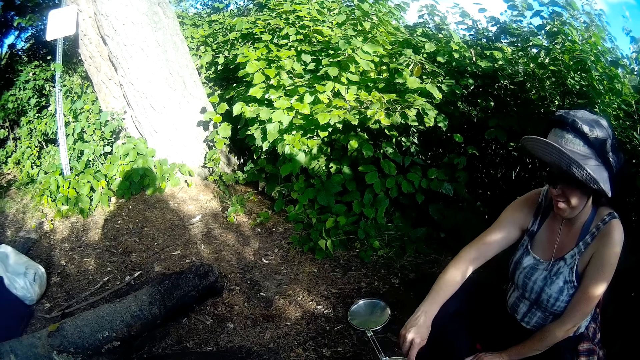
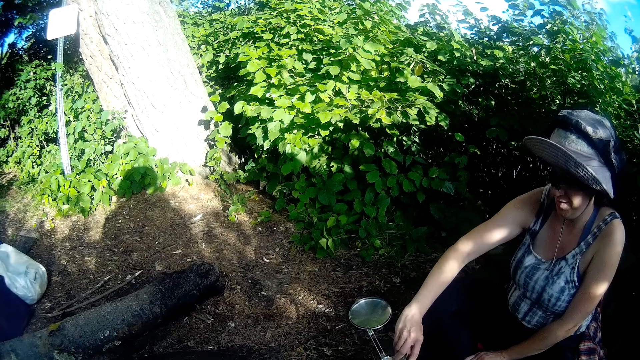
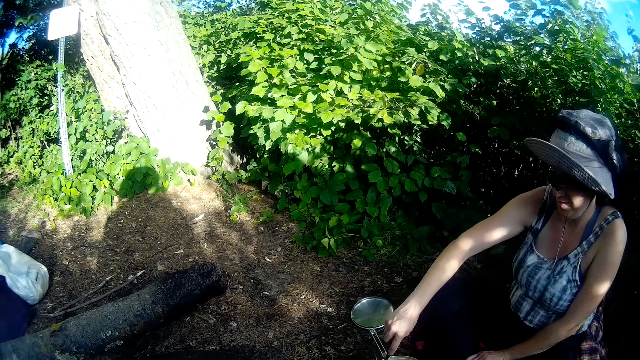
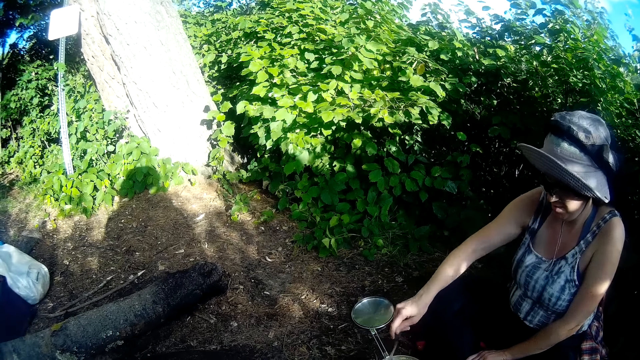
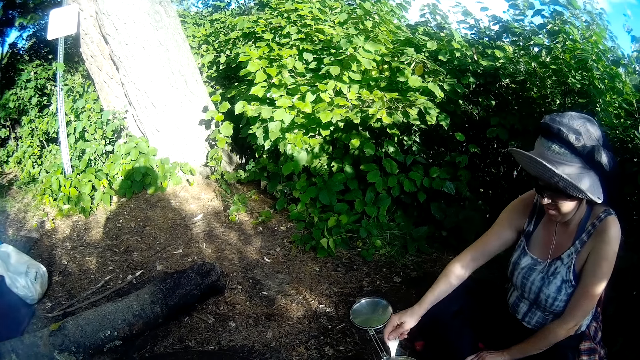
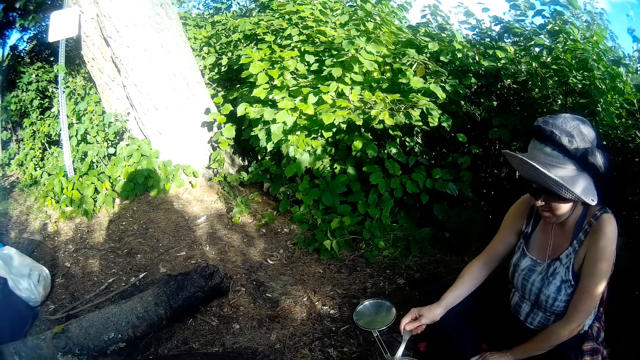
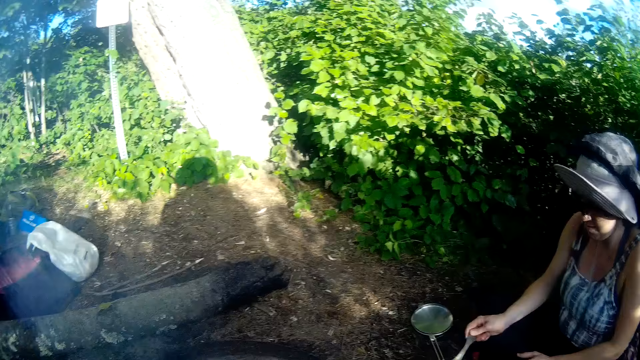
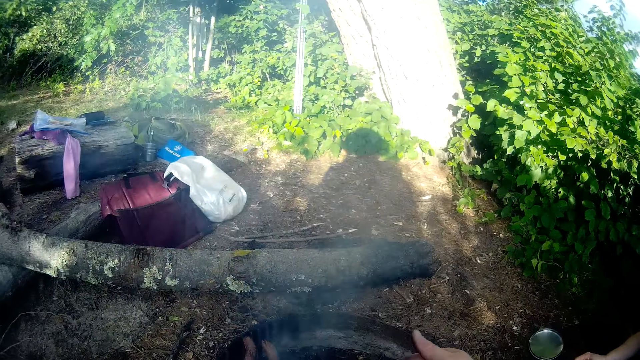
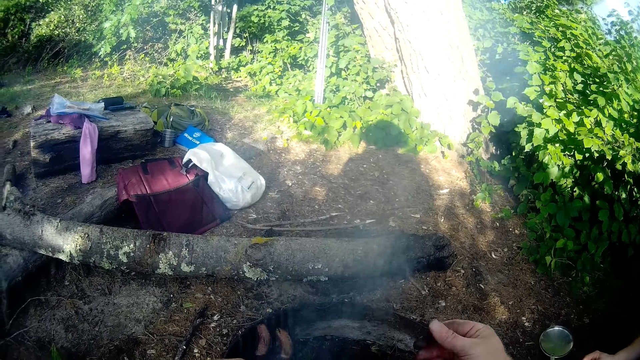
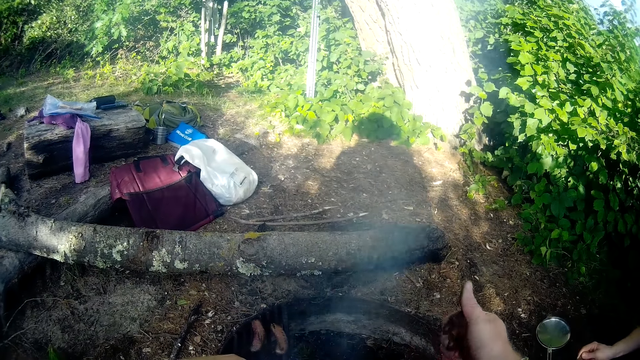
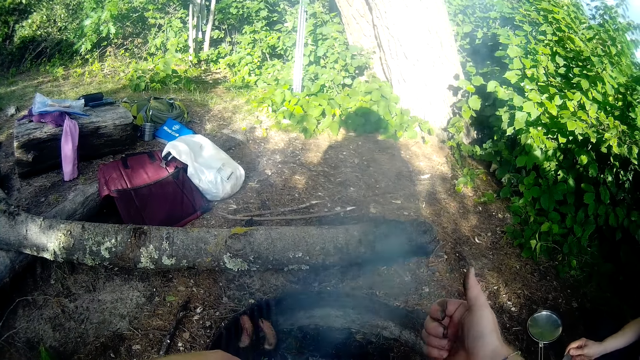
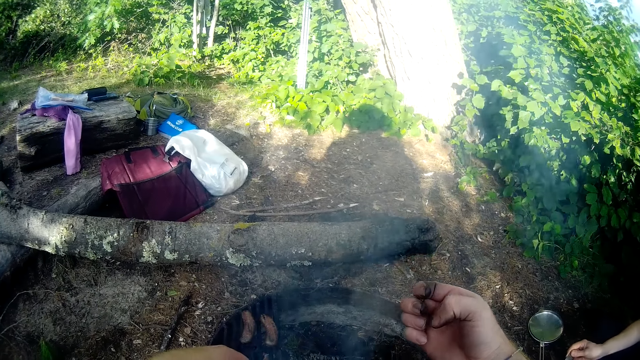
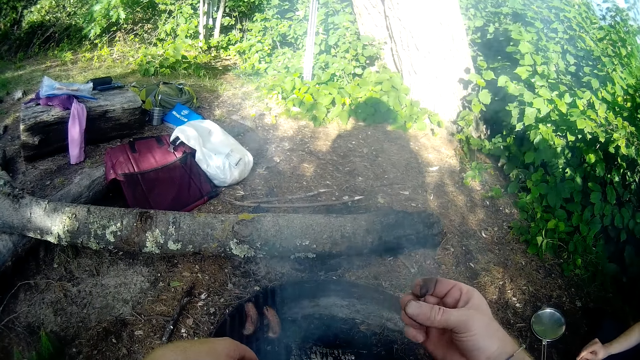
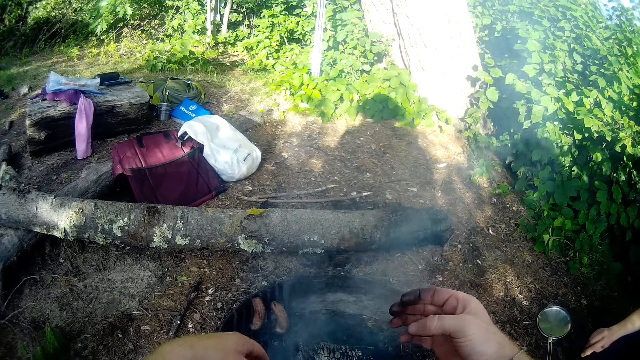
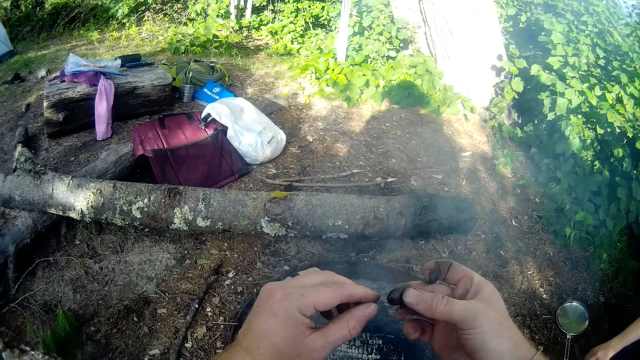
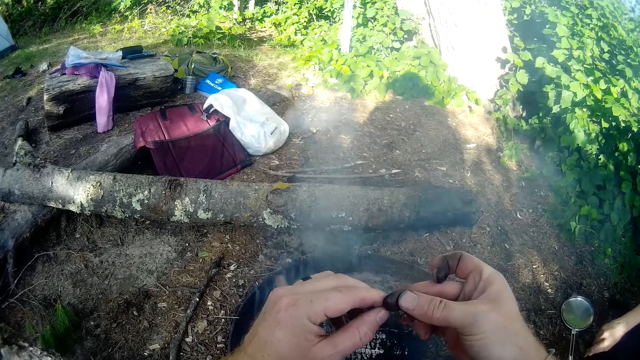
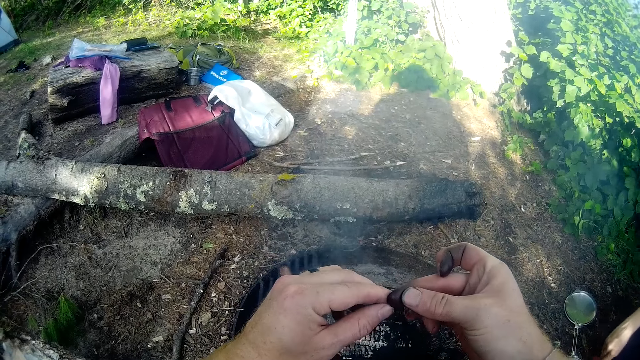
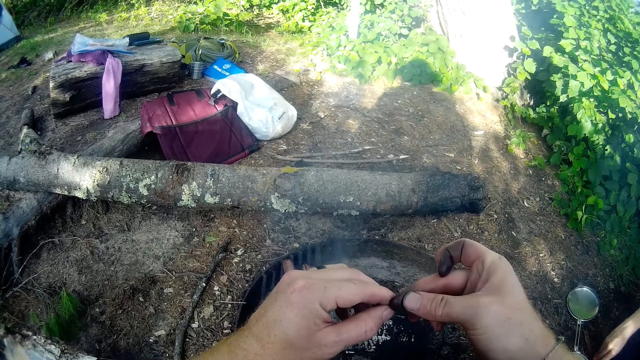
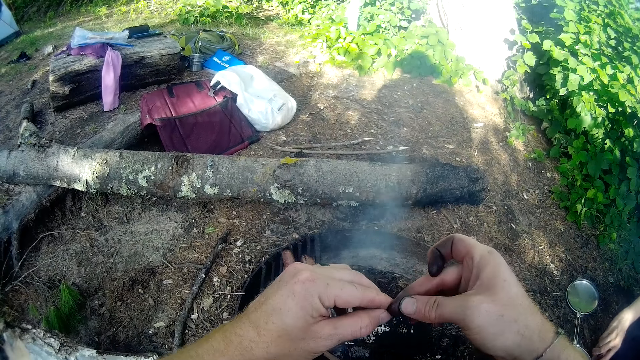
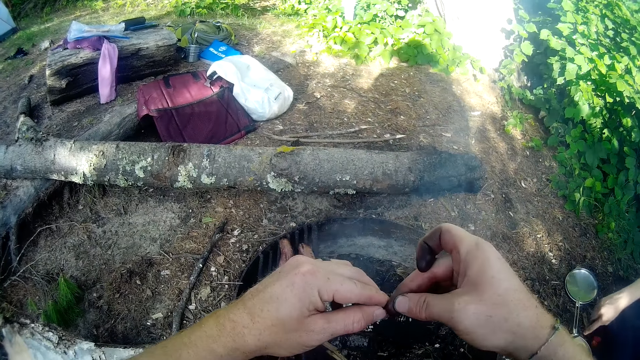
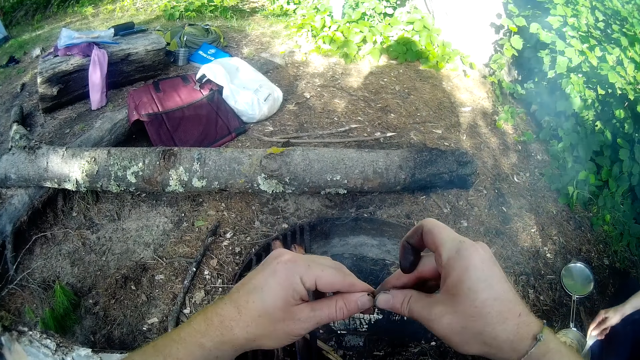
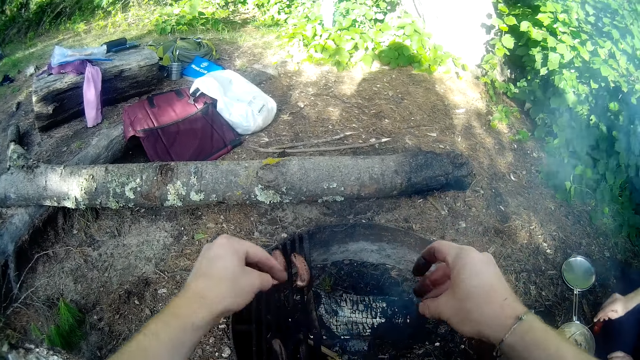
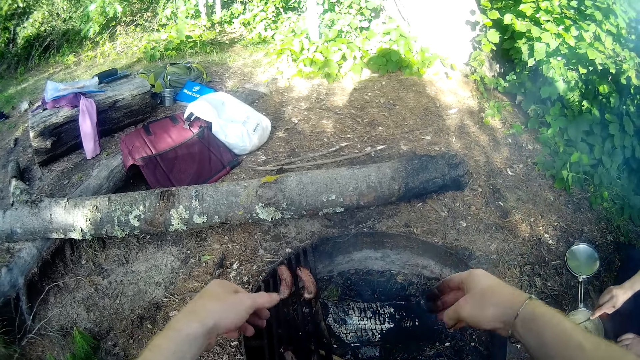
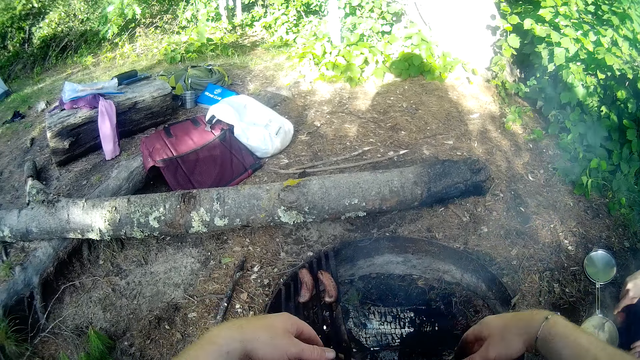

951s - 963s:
The camera wearer looks at his hand. He wipes his right fingers with his left fingers. He removes dirt from his nail.

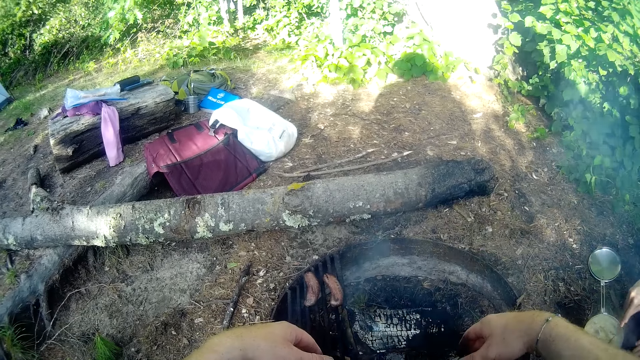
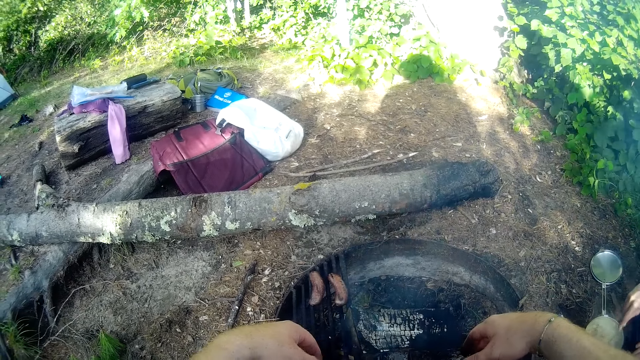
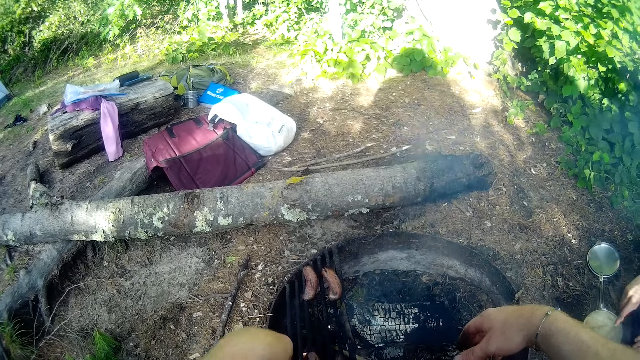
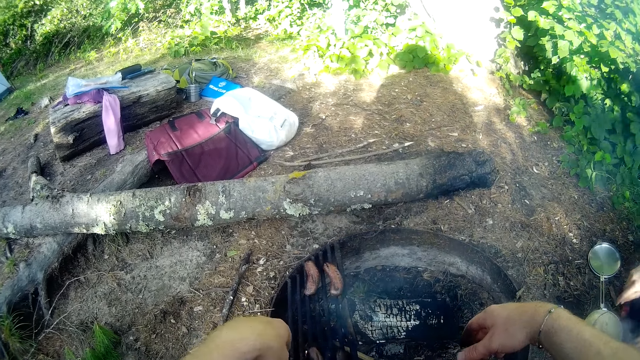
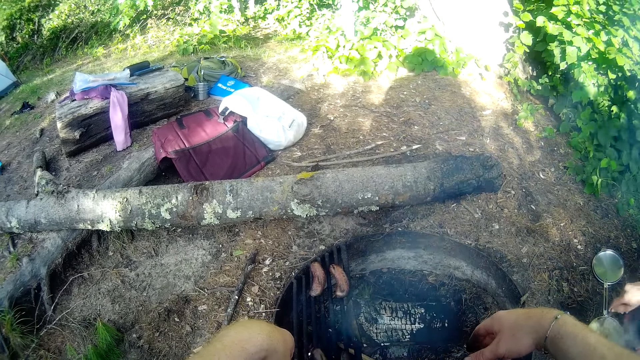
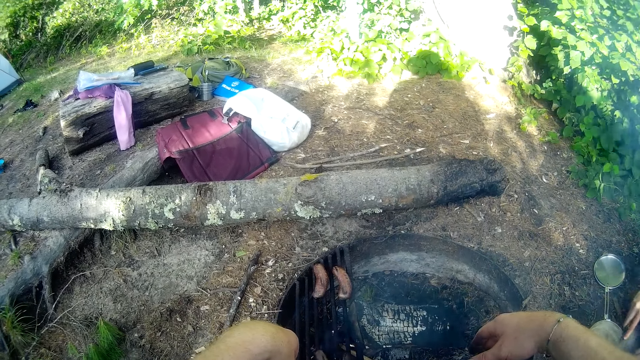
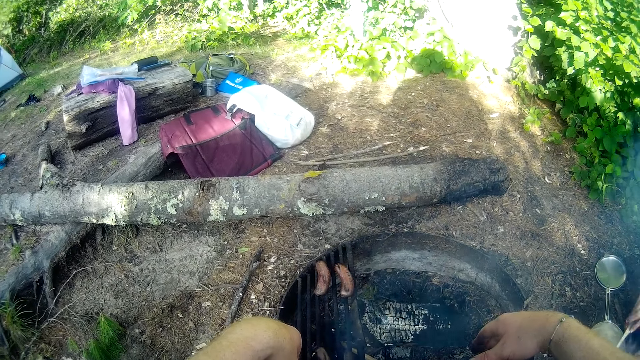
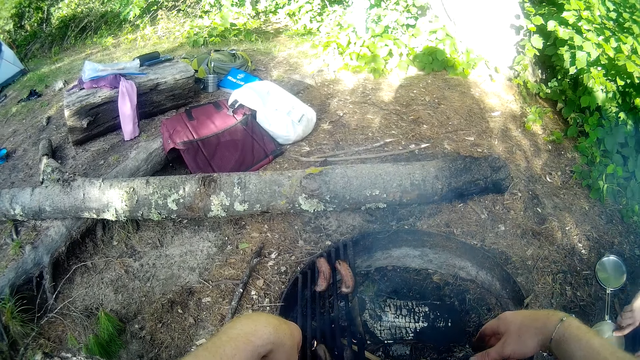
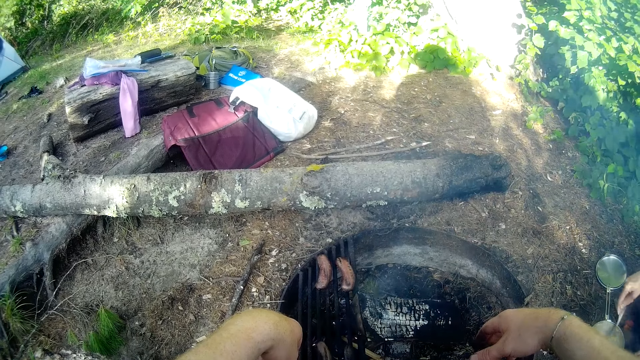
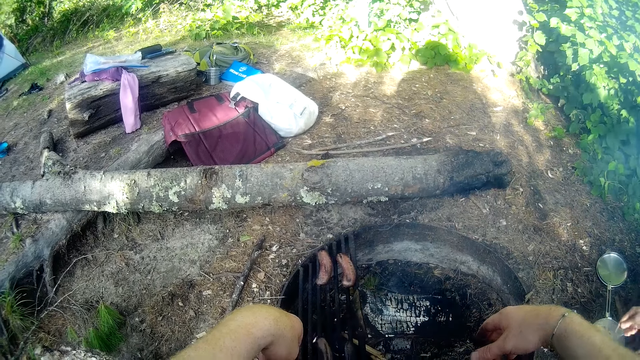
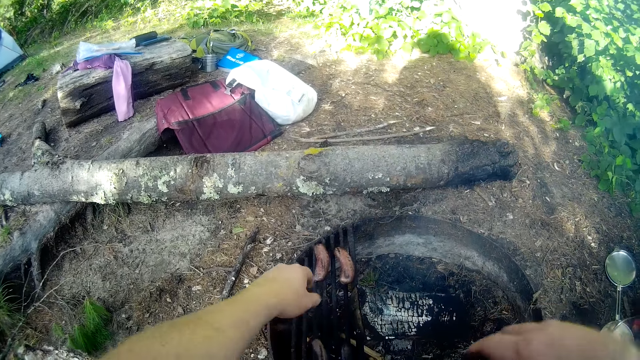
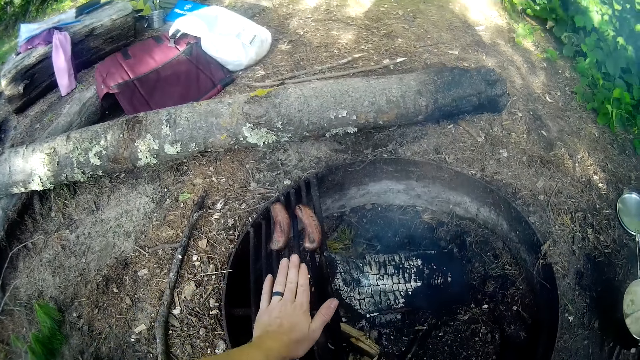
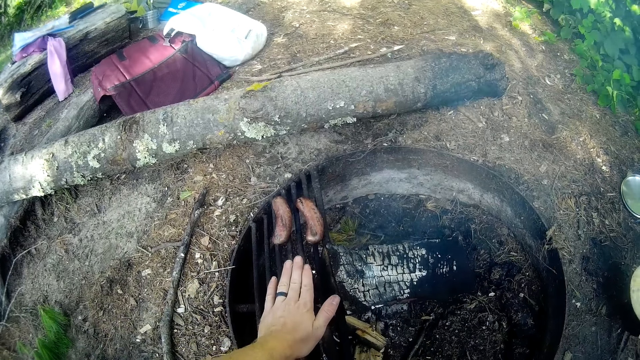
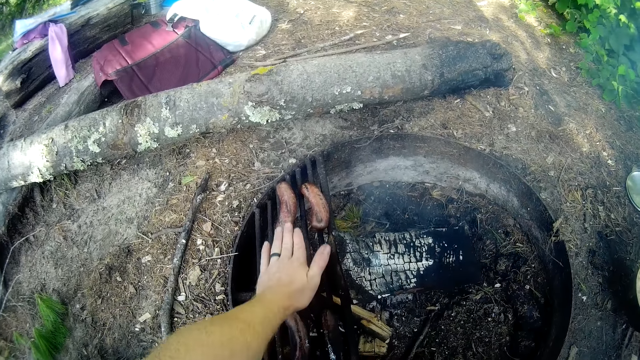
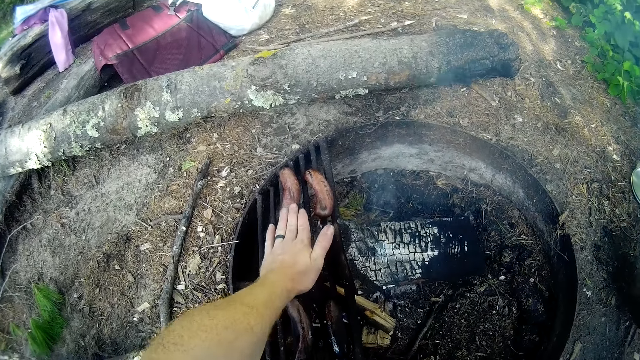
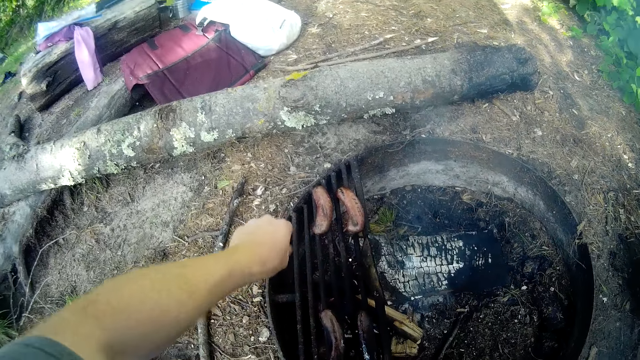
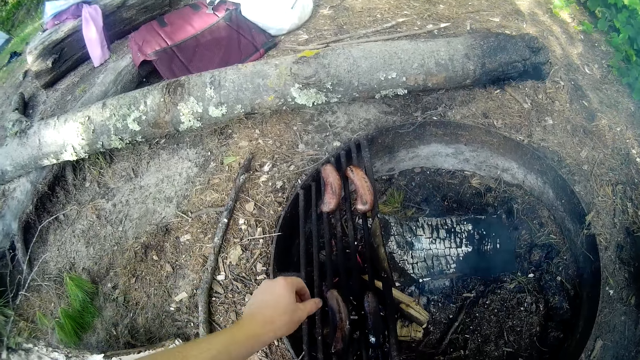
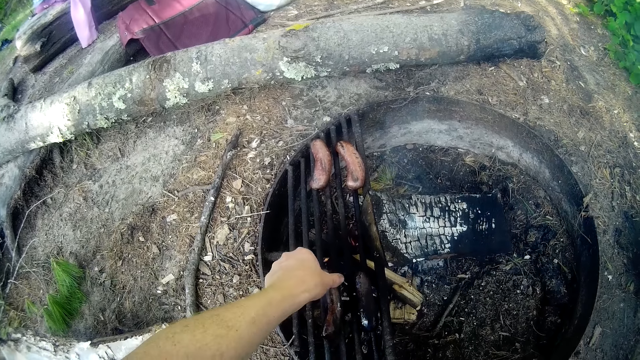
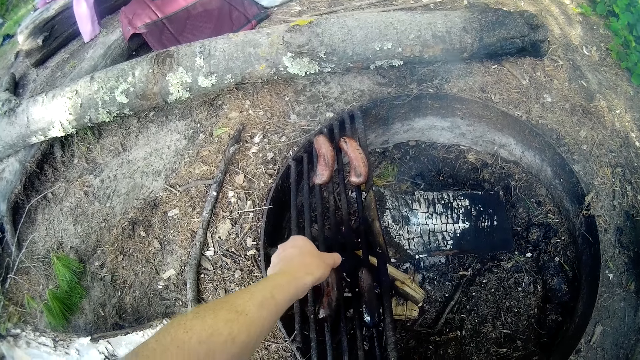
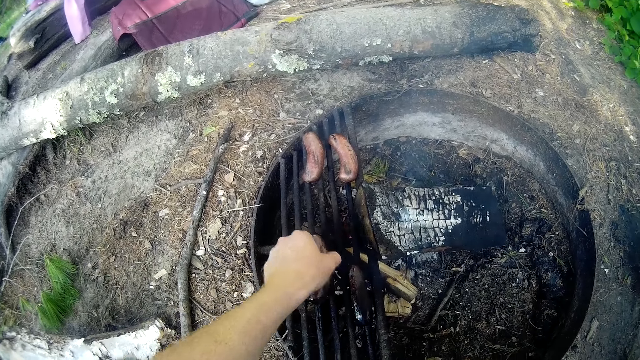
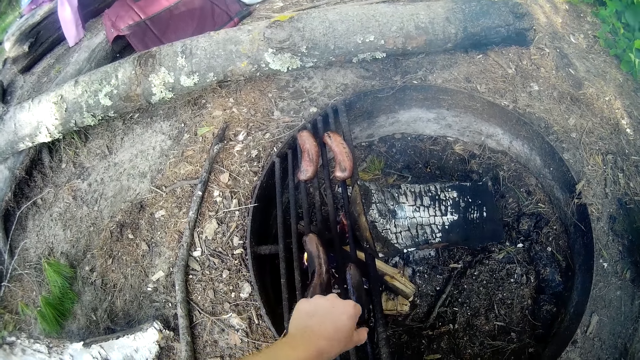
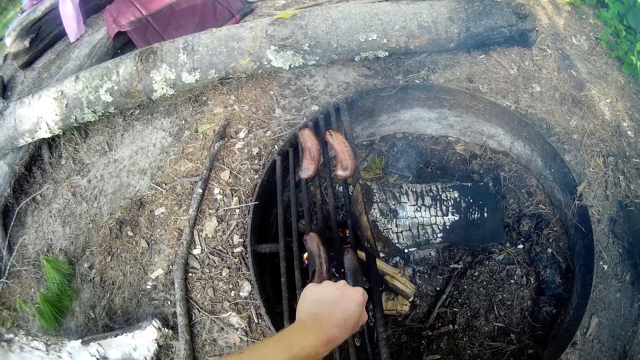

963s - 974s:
The camera wearer places his left hand on the rod or fire. He turns the sausages on the fire with his hand. He moves the second sausage on the fire.
